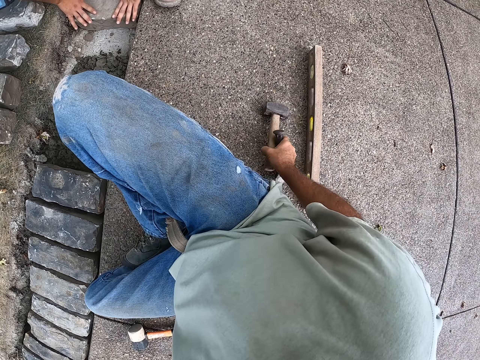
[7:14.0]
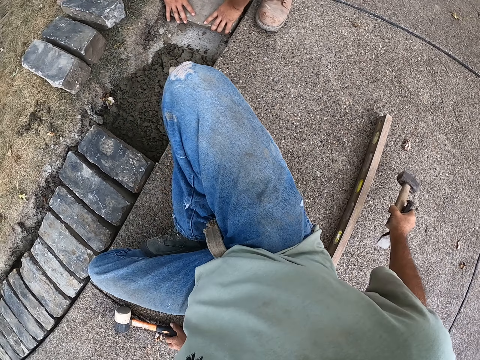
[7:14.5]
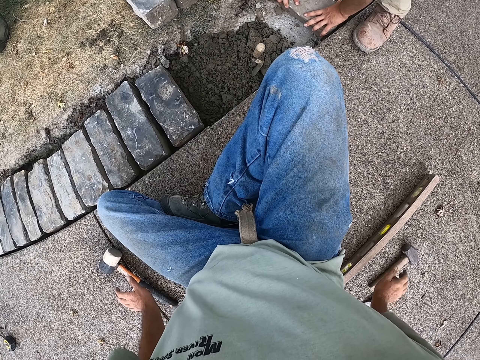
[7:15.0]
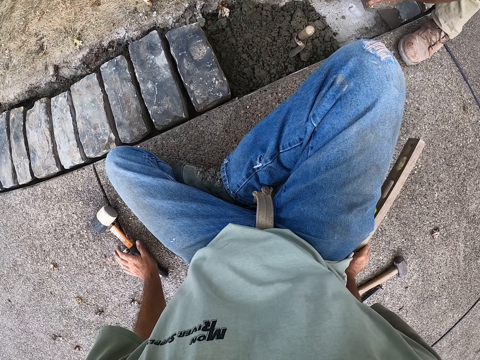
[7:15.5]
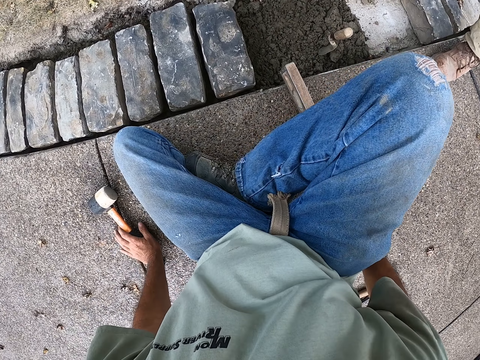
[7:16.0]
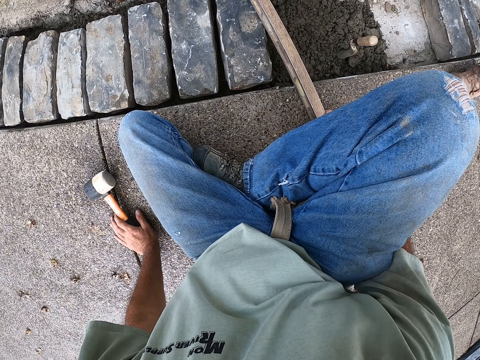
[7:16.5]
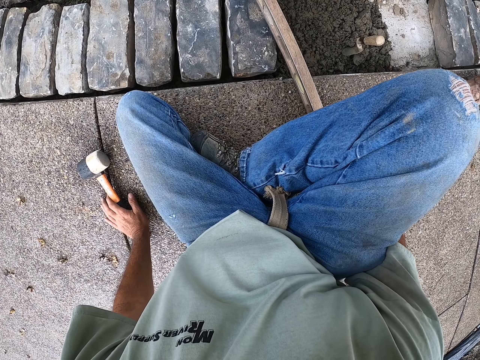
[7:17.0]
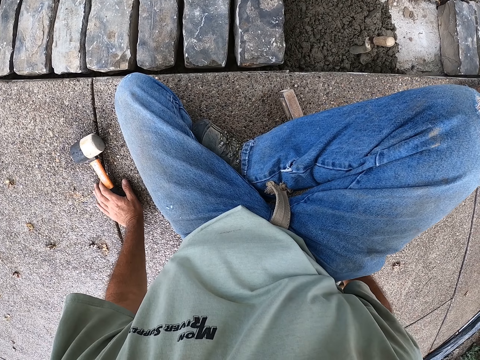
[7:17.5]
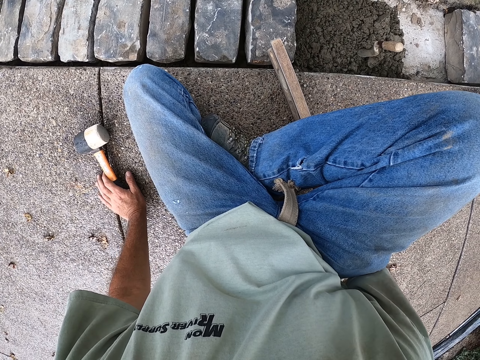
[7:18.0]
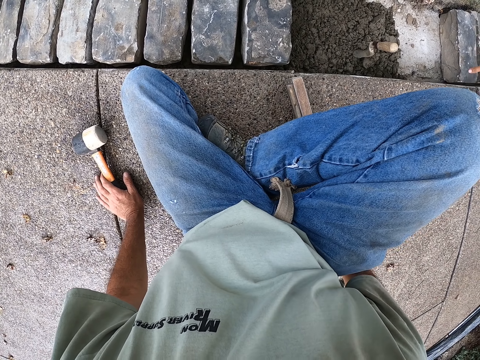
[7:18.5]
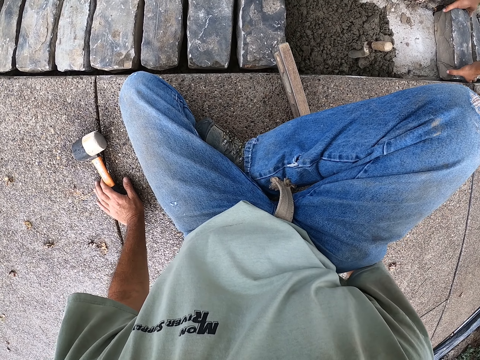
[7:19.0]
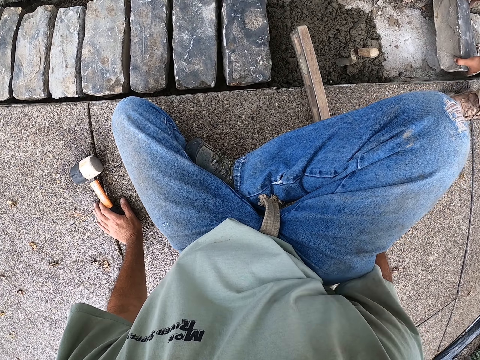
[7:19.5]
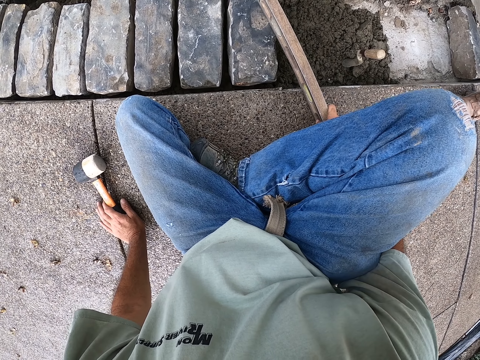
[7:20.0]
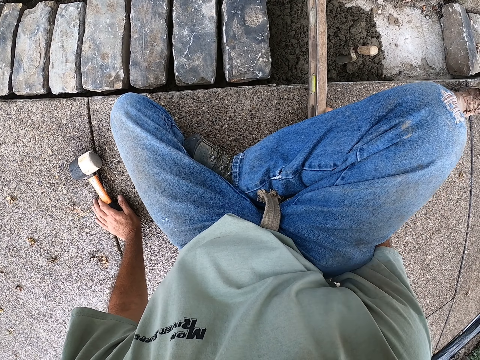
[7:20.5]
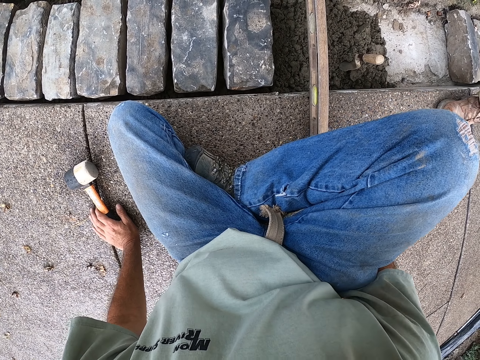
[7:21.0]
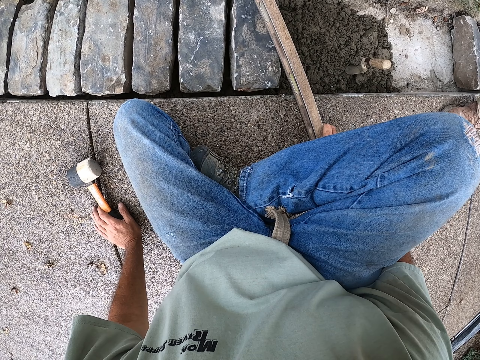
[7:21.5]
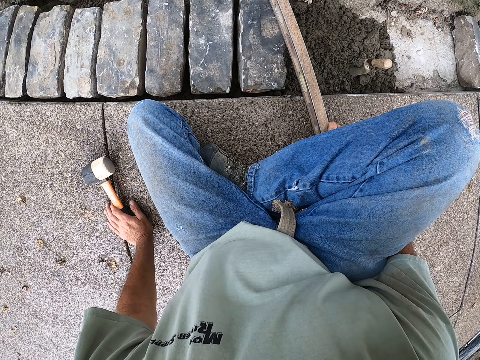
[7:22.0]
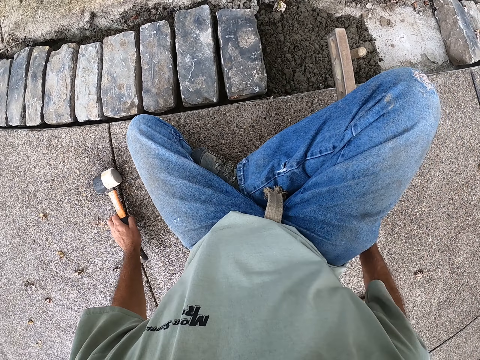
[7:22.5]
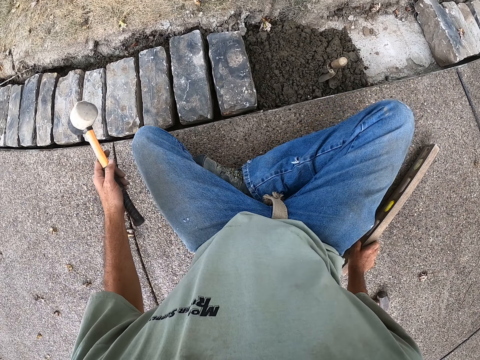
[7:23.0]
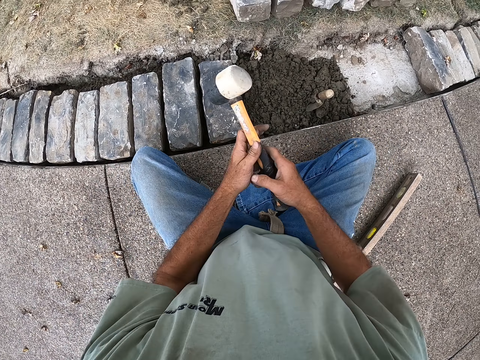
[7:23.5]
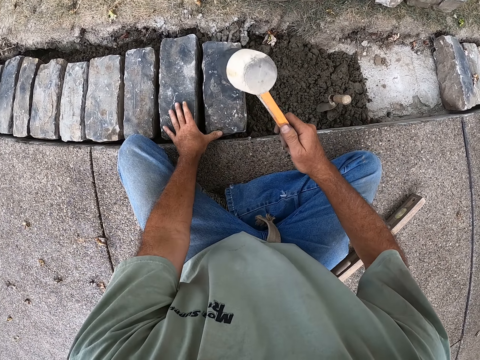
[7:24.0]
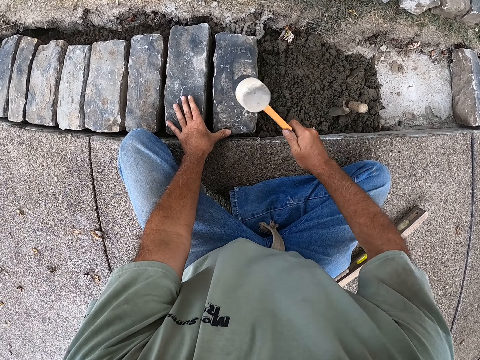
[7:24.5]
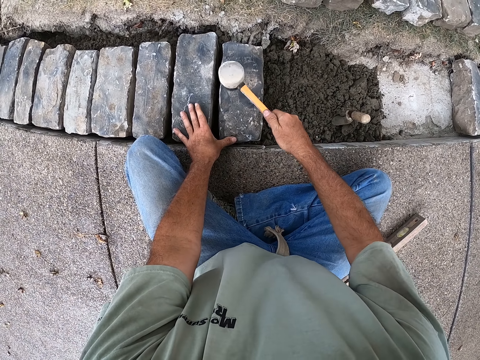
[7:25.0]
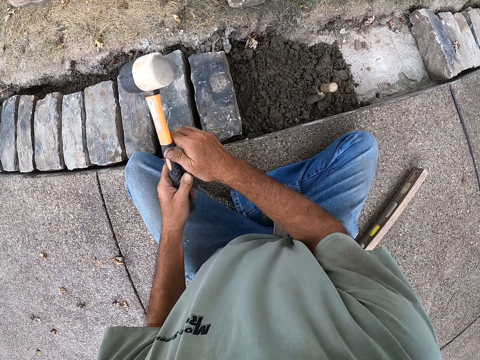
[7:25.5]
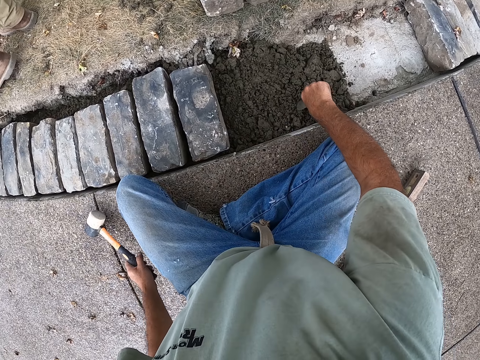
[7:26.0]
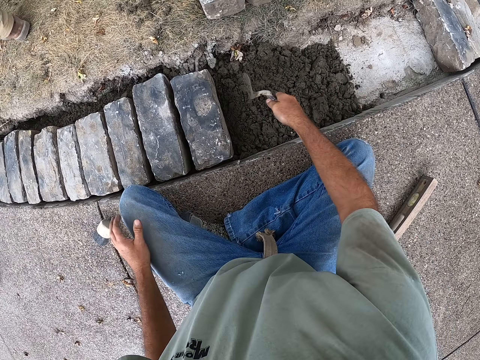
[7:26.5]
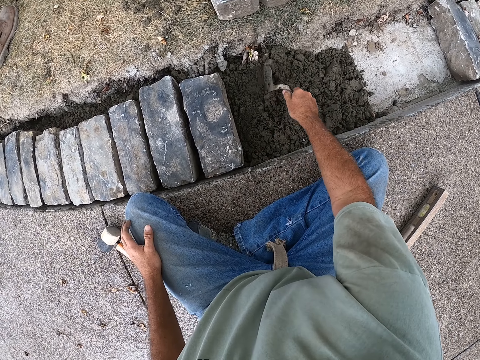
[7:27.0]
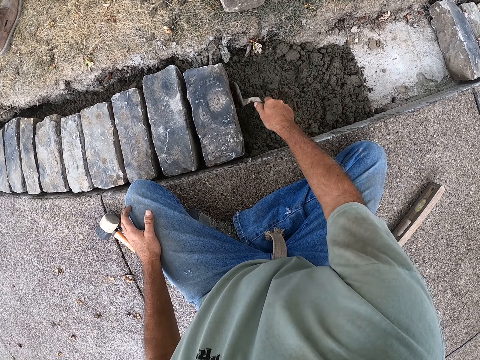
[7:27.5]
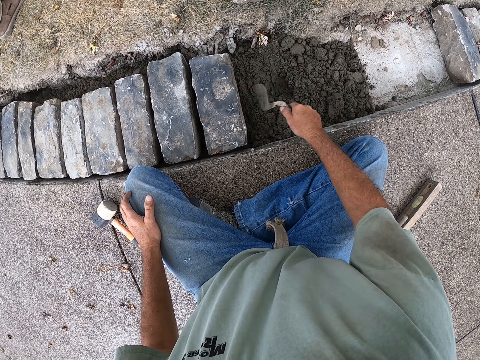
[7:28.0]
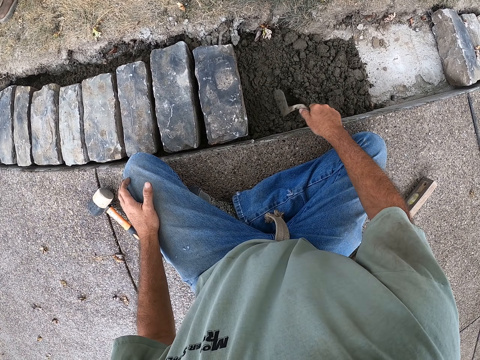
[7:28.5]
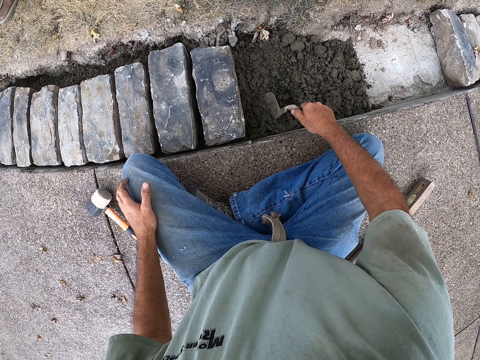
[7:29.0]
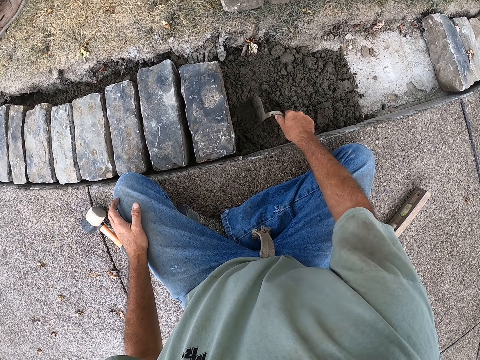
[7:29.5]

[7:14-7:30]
The camera wearer puts the hammer down. They hold the tools and put the tools down. They level the brick with a spirit level. They hold an object. They put the object on the brick. They put the object down. They hold the hammer. They hit the brick with a sledge hammer. They hold the hammer with the left hand. They put the hammer down. They hold the trowel. They spread sand with the trowel. They mix the sand.

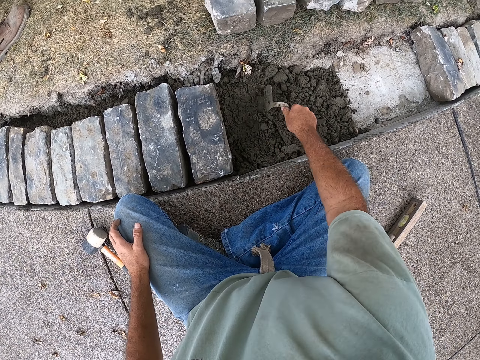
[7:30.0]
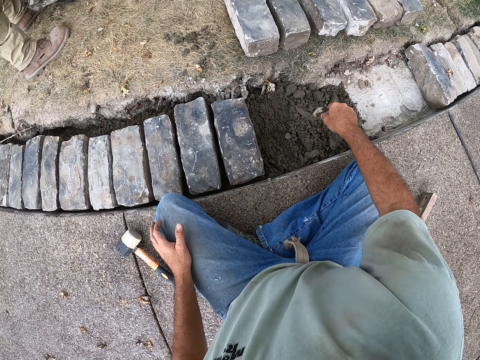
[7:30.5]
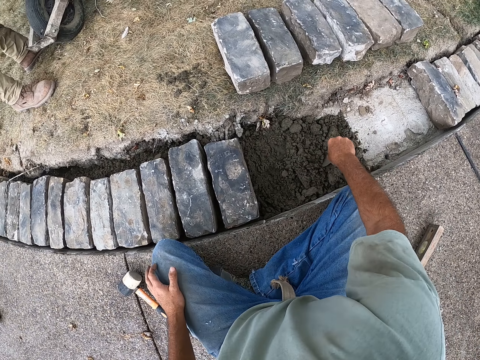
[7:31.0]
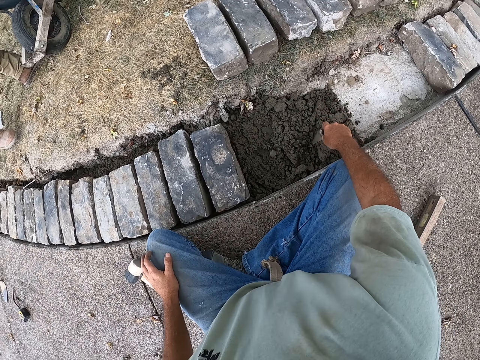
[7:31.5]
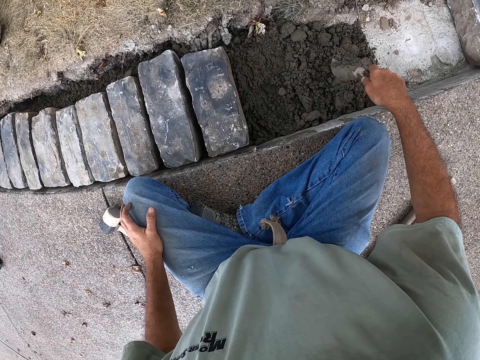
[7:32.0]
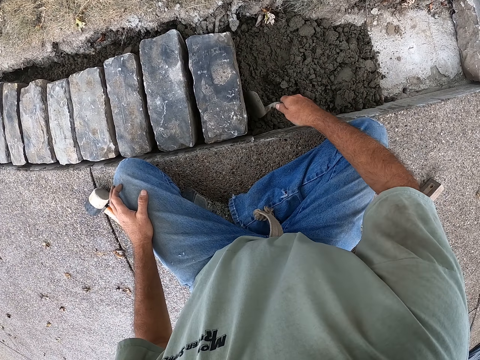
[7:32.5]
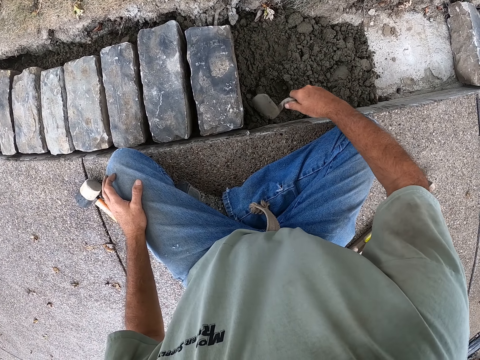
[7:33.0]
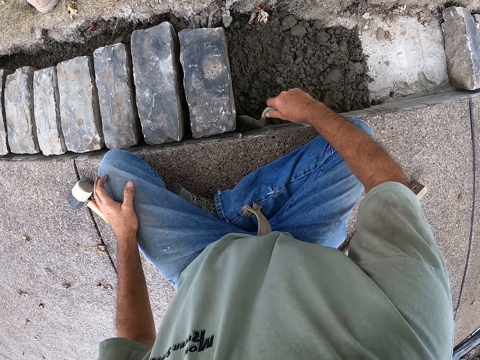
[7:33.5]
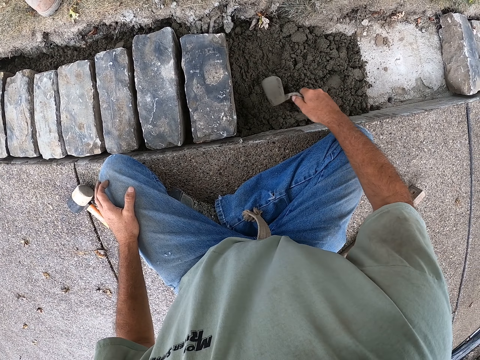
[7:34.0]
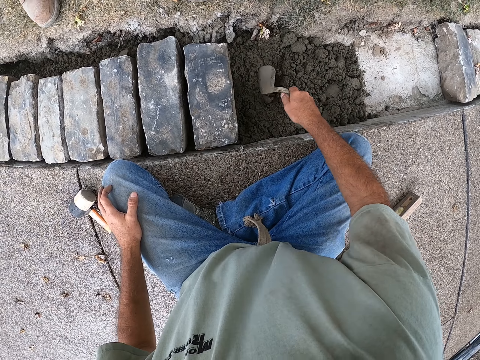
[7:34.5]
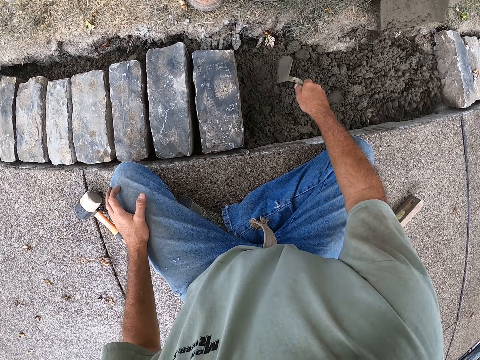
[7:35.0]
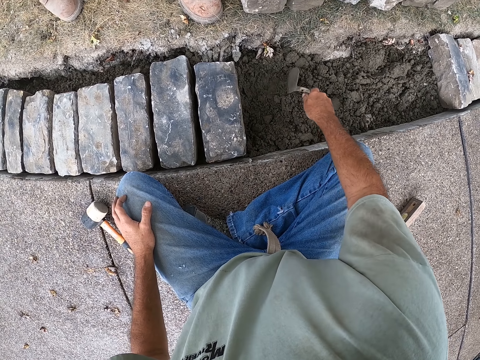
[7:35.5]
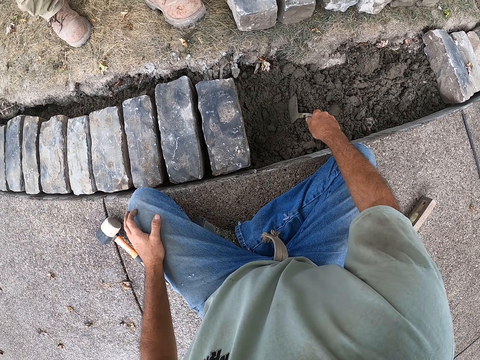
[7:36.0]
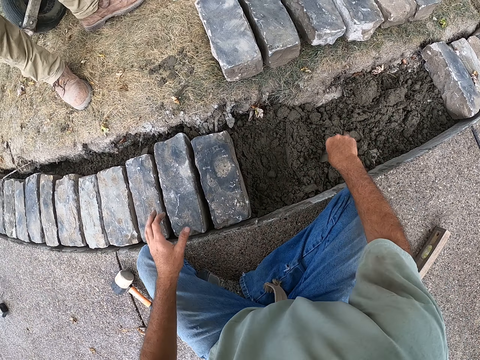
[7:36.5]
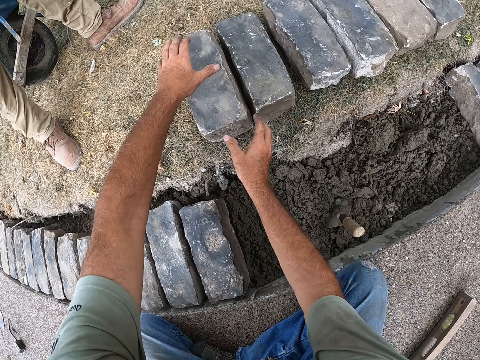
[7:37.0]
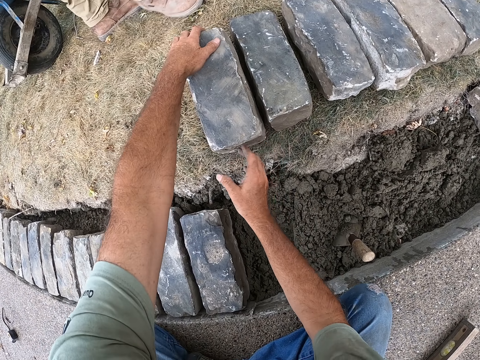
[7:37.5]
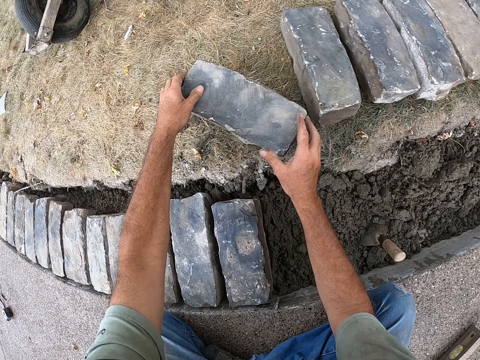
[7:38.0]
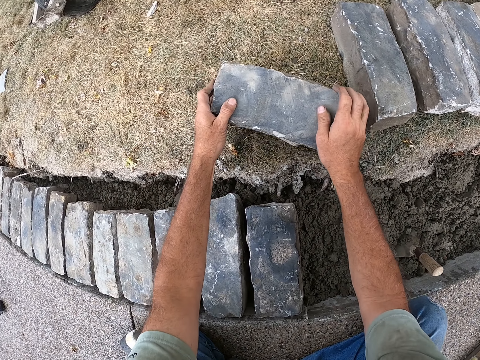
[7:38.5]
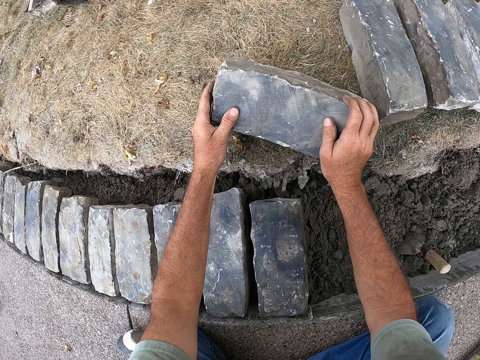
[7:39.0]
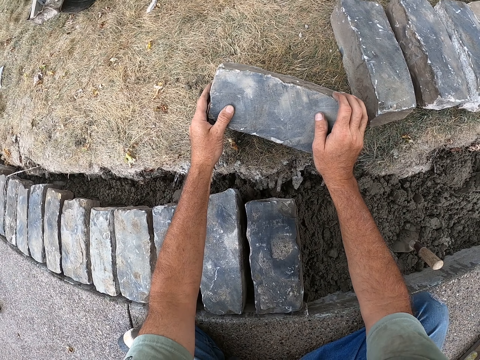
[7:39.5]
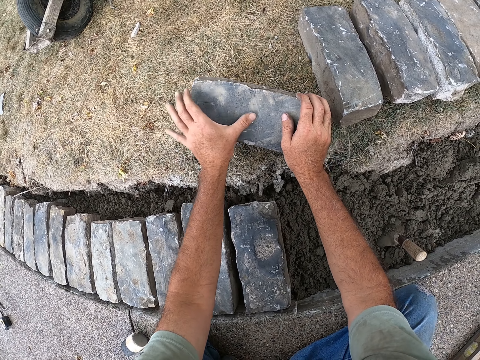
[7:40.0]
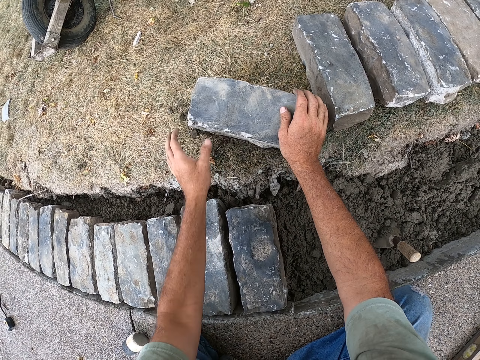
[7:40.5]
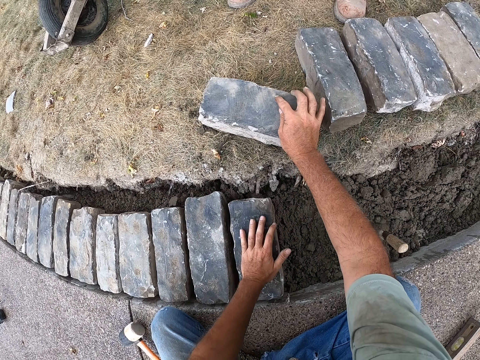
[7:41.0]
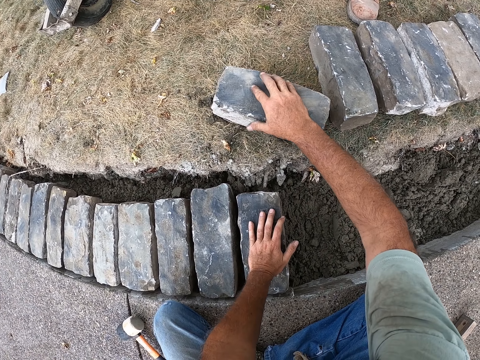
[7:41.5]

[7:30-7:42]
The camera wearer puts the trowel on the sand. They mix the sand. They touch a brick from the ground. They pick up the brick. They hold the brick.
